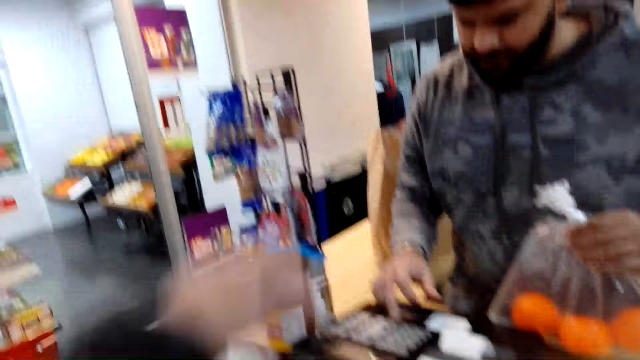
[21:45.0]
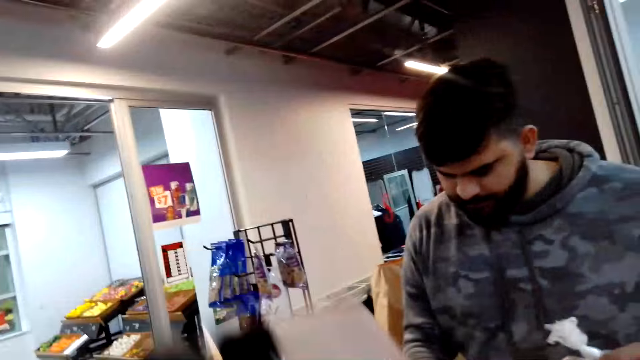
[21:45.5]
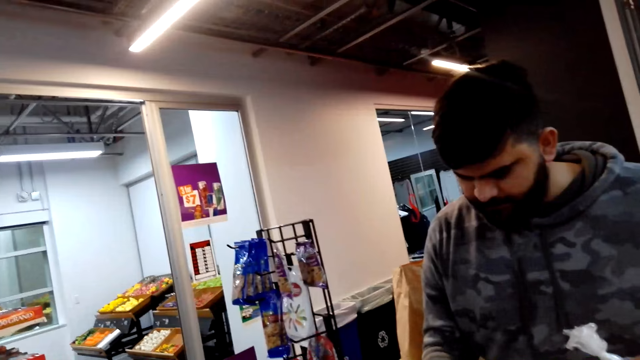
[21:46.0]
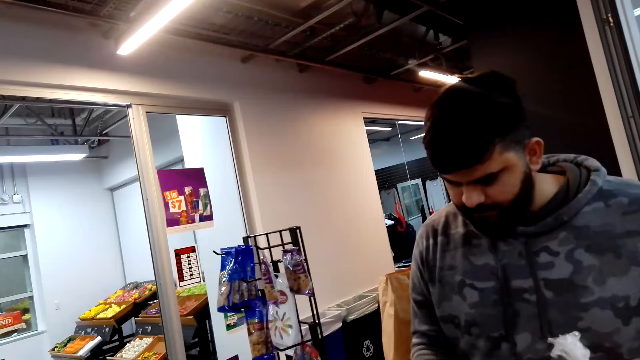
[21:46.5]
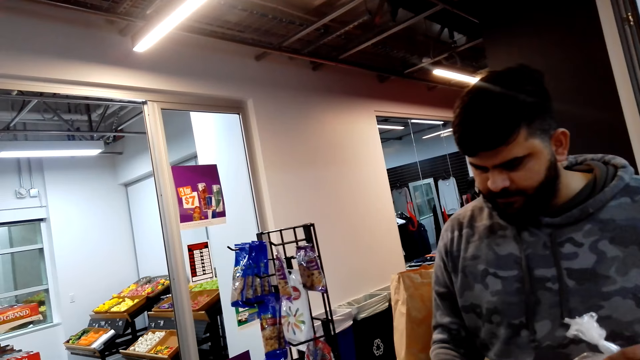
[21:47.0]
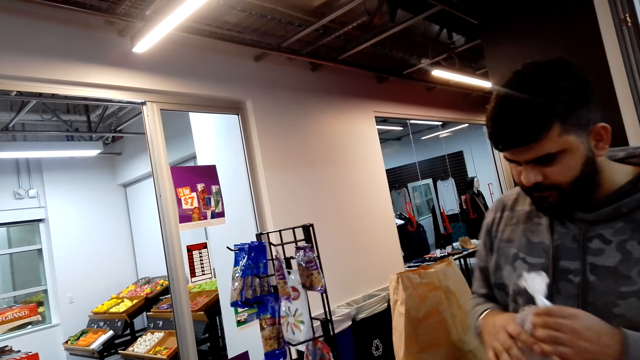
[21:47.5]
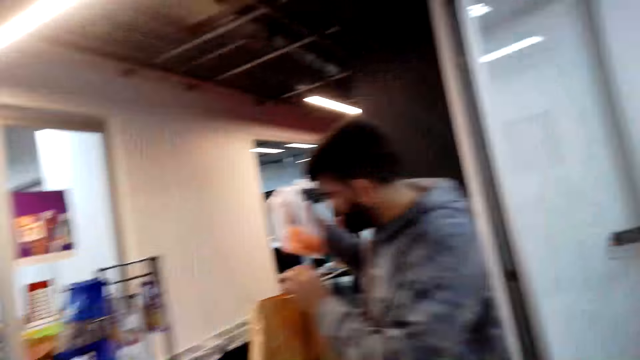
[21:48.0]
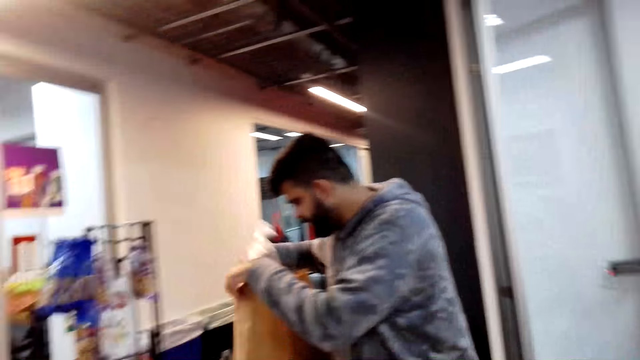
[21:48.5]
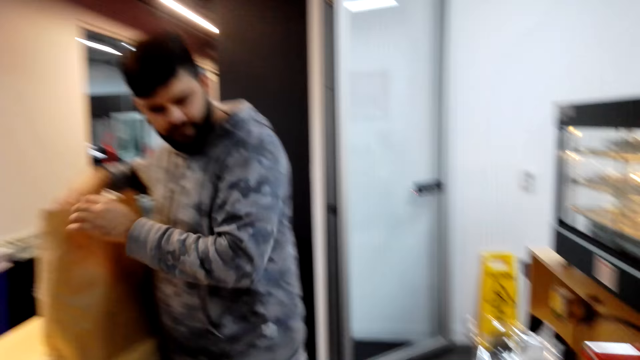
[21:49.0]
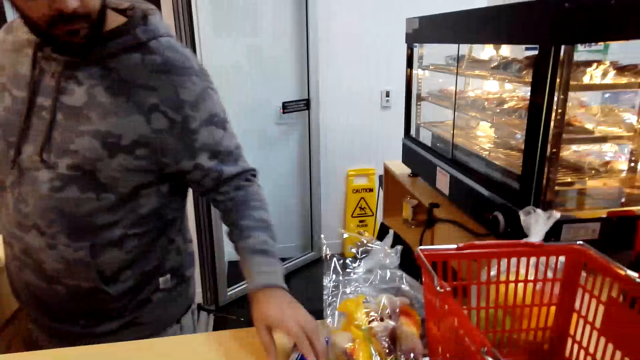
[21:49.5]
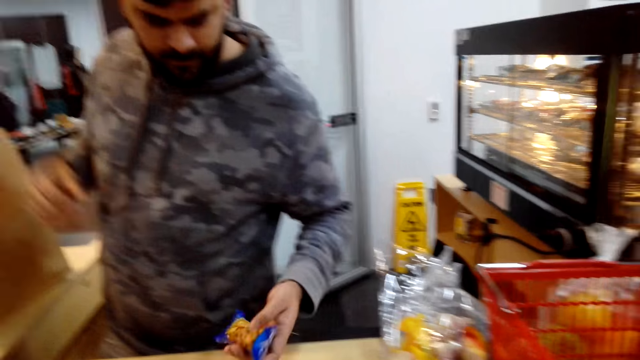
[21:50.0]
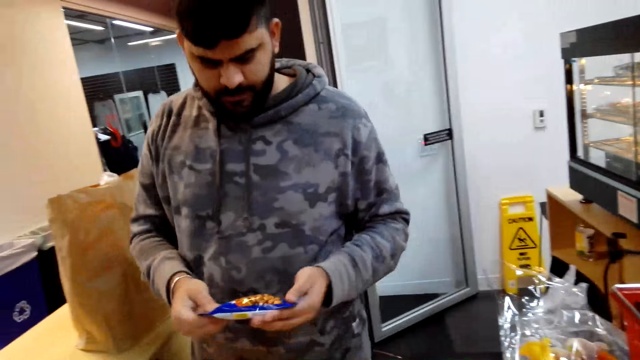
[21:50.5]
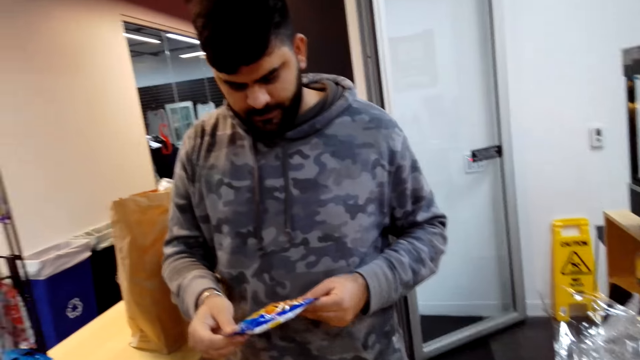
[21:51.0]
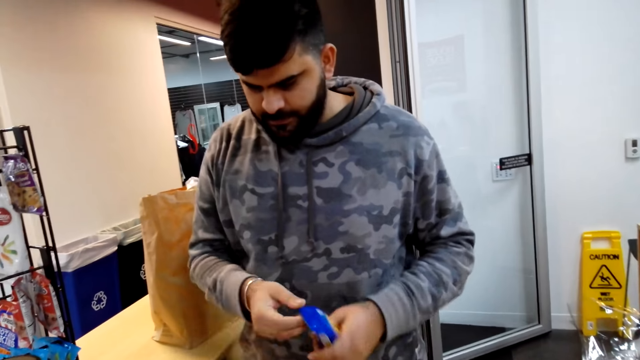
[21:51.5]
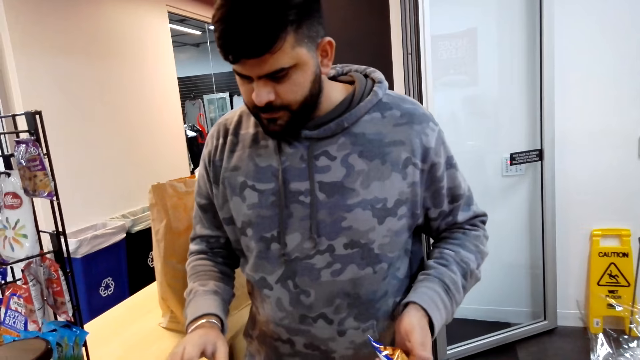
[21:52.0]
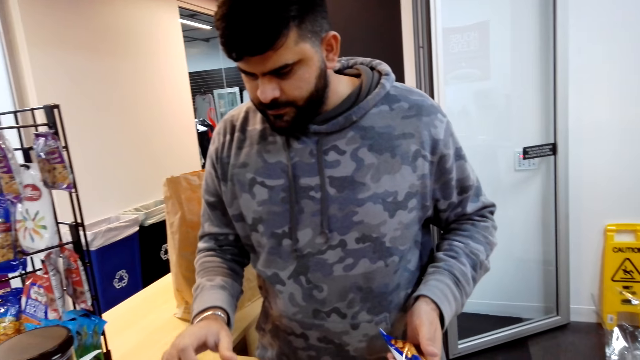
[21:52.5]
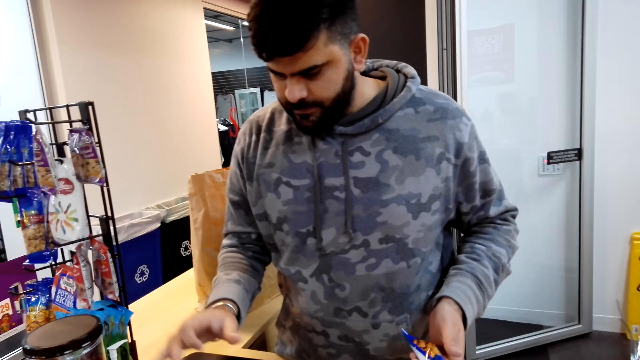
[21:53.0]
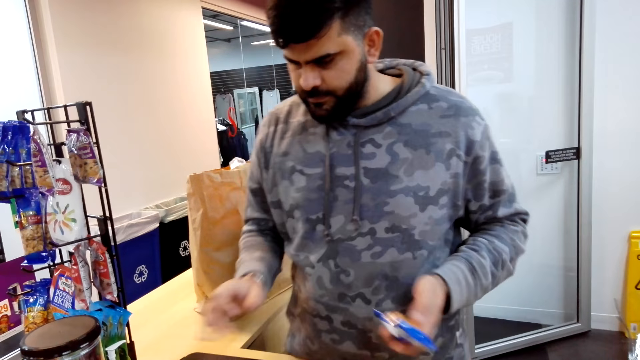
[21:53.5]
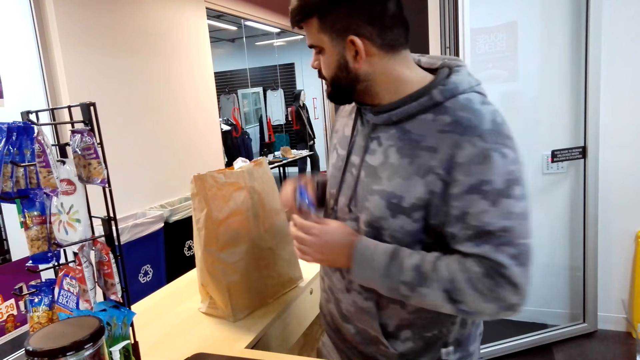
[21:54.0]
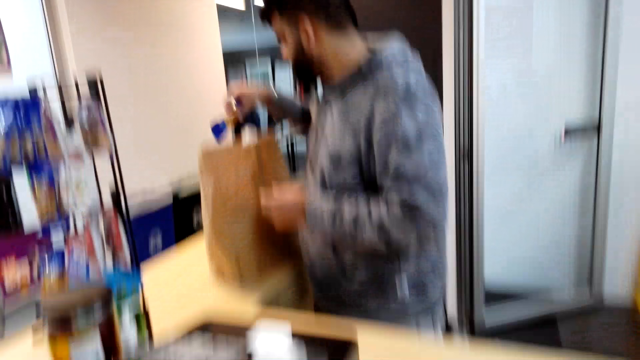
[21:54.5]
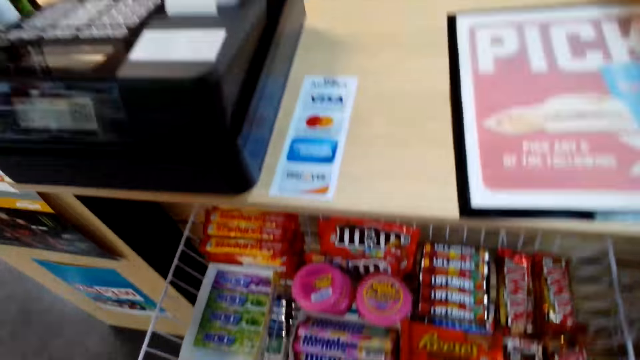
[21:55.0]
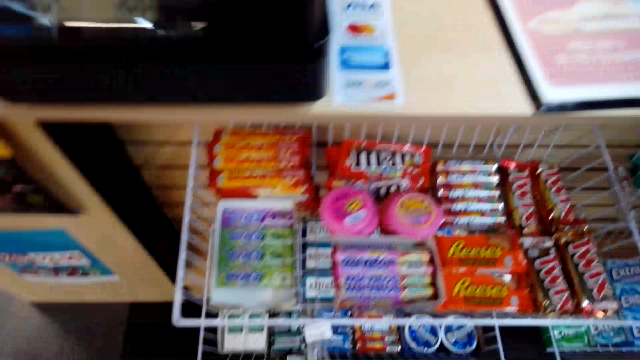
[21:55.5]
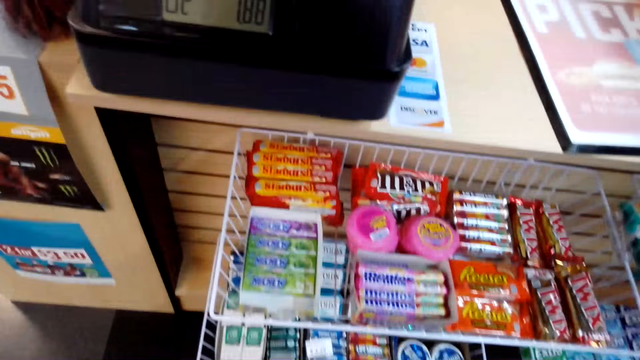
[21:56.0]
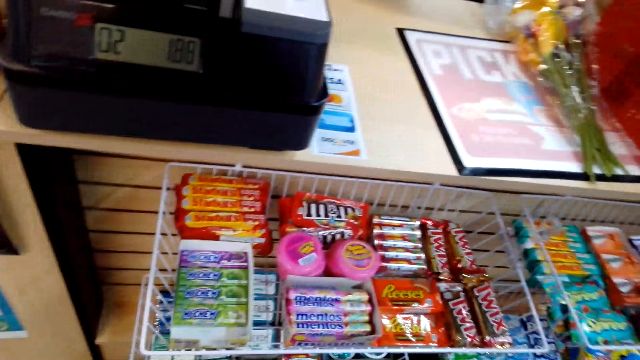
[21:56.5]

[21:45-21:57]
The camera wearer puts the capsicum in the carrier bag. The person types at the till cash register.

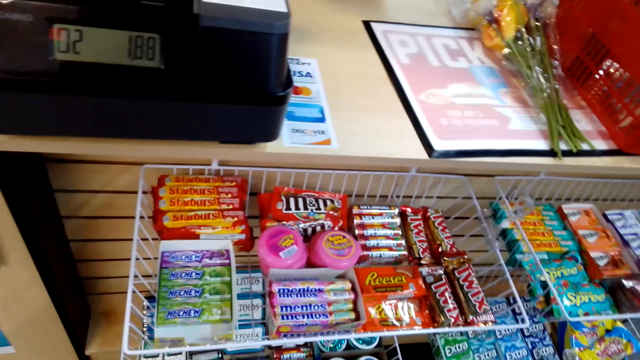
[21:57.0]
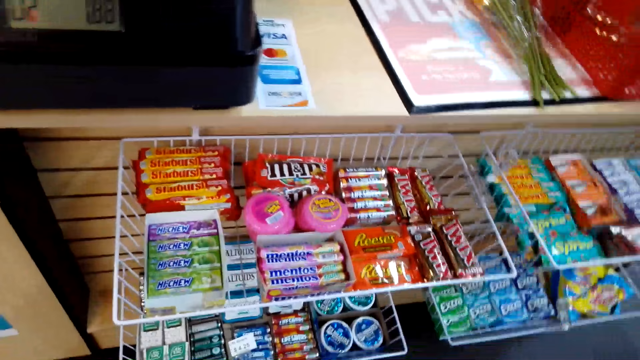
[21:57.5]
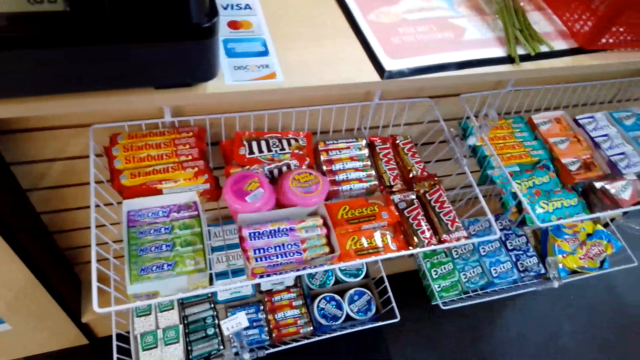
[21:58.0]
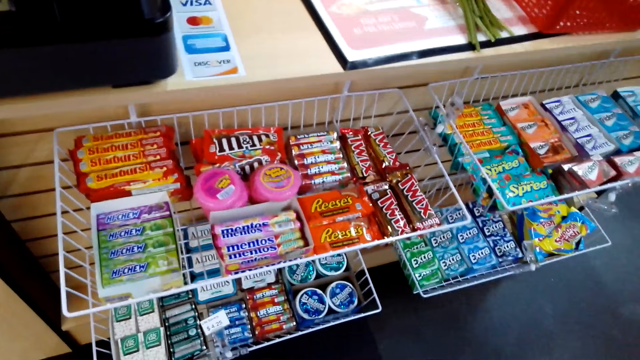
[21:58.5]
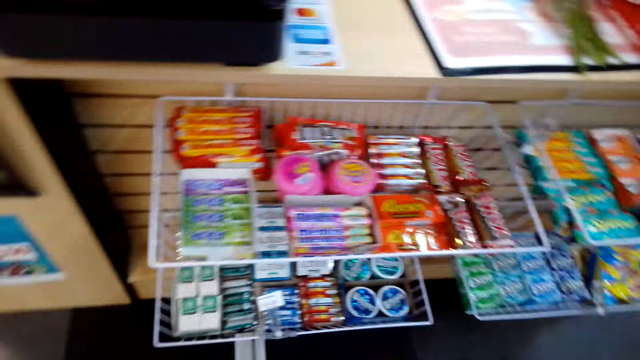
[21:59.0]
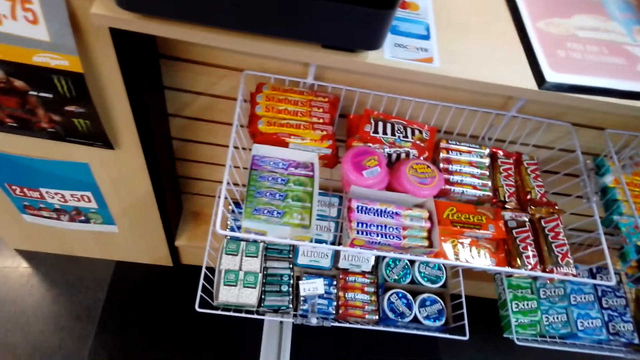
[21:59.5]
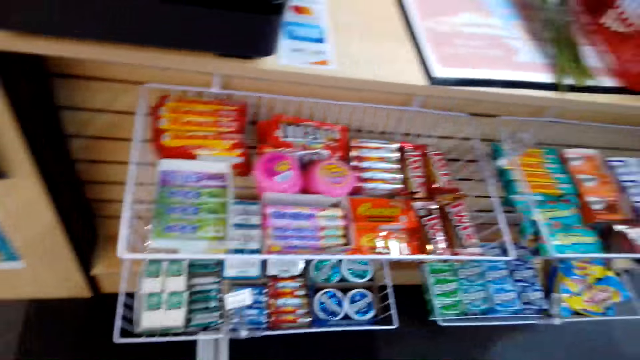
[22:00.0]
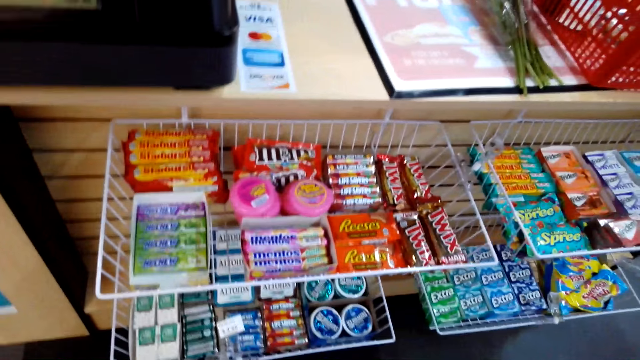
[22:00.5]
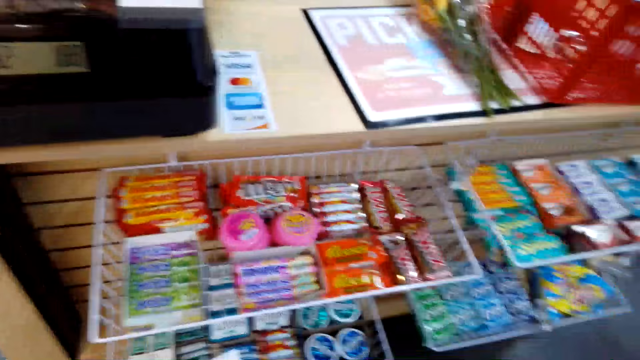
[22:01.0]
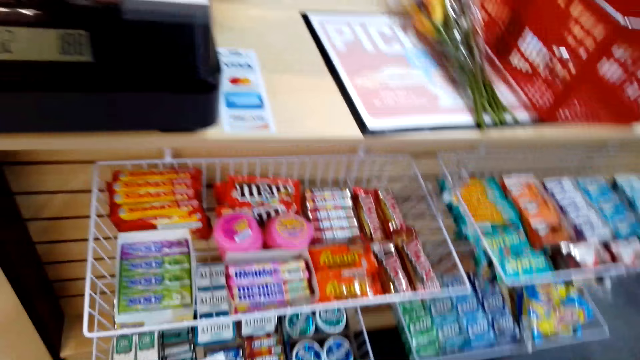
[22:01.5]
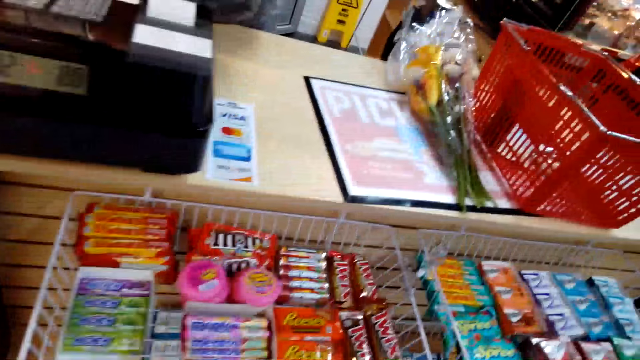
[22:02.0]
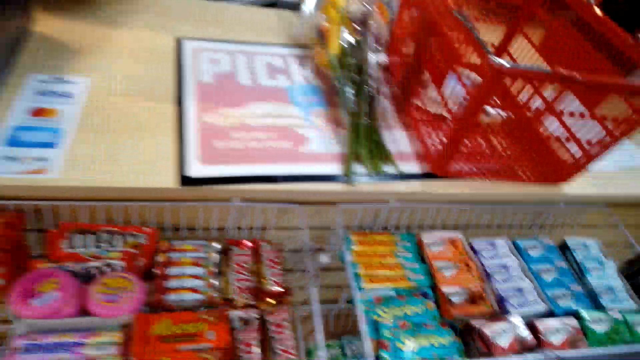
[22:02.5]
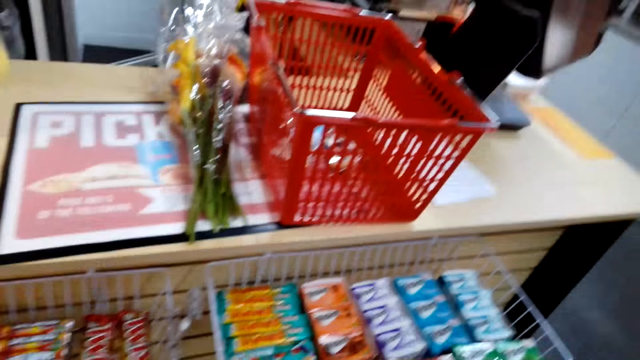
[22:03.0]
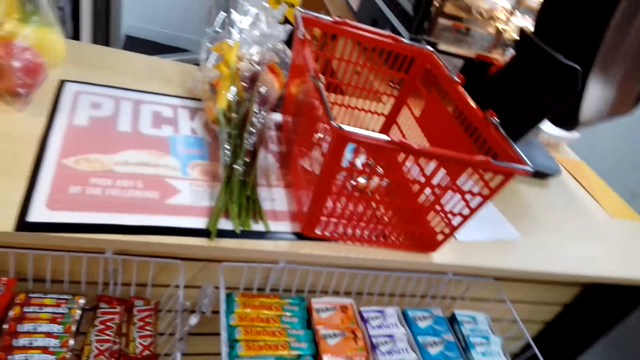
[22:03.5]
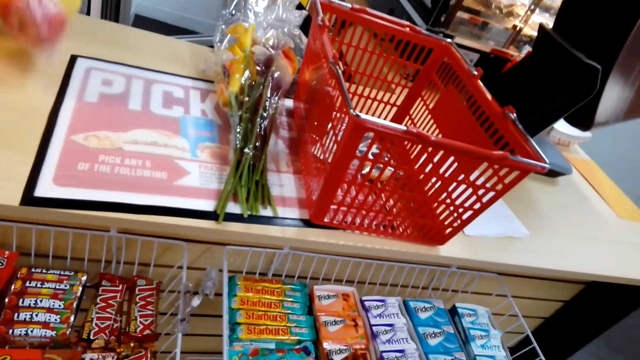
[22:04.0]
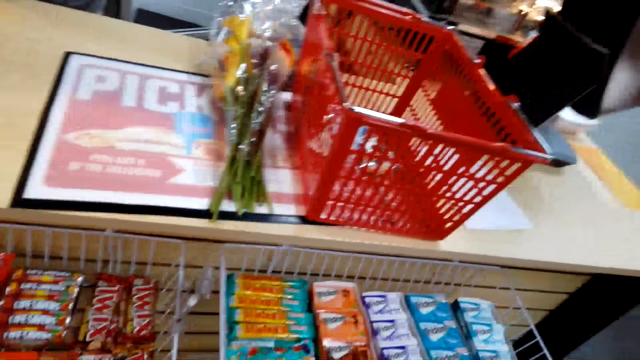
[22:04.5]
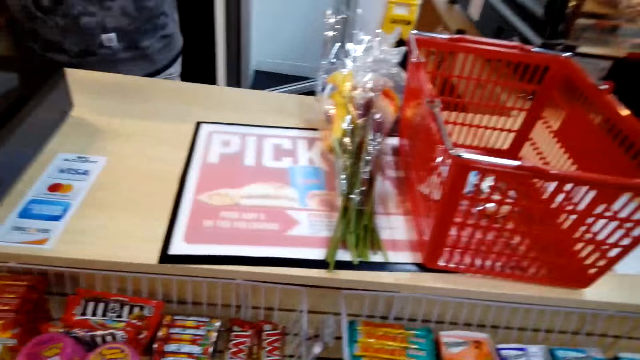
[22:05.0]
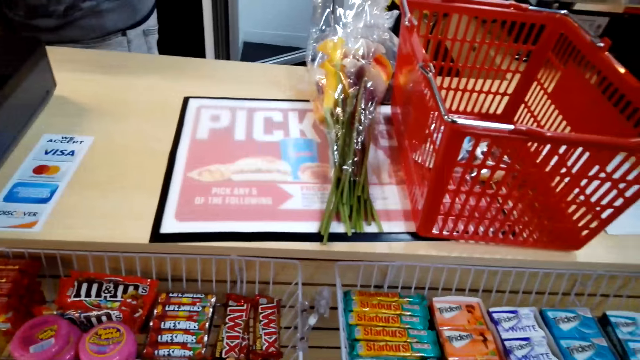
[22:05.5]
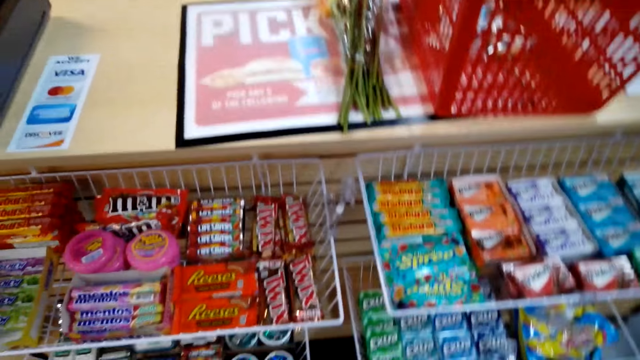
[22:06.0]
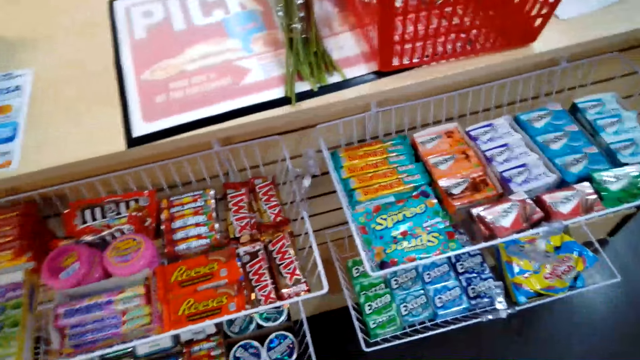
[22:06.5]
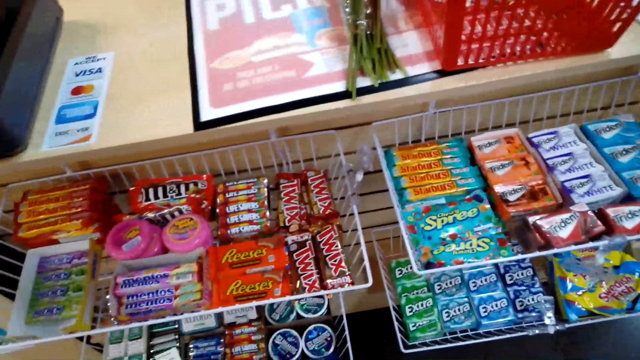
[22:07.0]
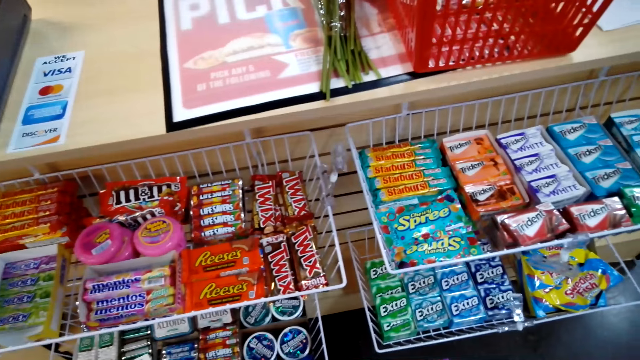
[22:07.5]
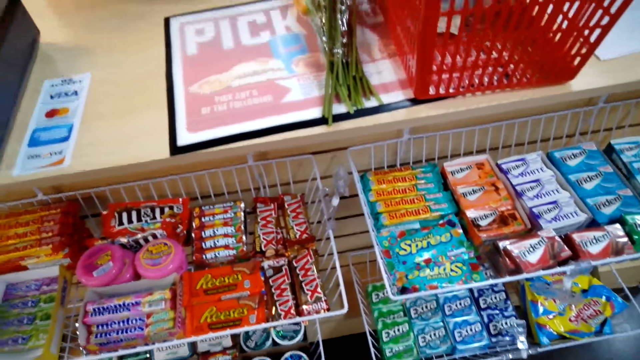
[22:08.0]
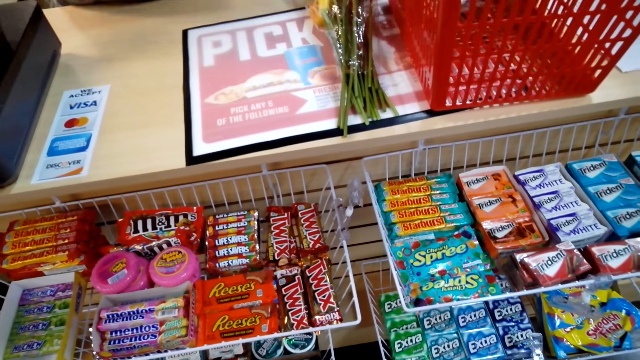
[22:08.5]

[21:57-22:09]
The camera wearer is looking around.
